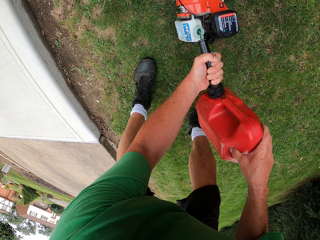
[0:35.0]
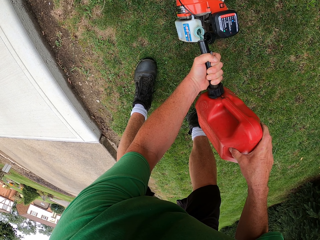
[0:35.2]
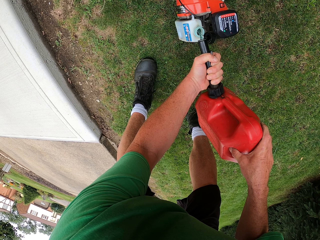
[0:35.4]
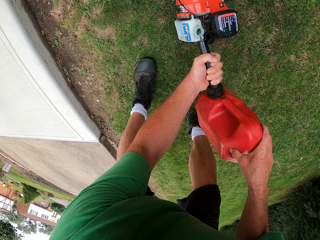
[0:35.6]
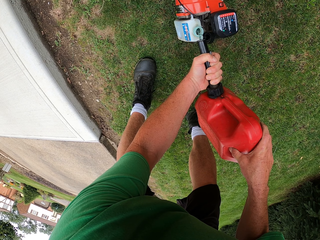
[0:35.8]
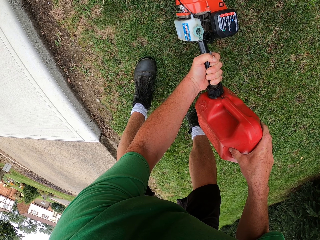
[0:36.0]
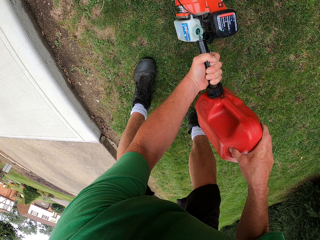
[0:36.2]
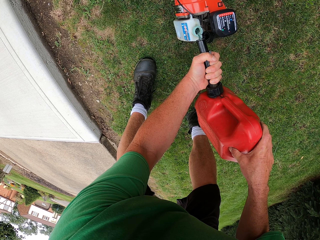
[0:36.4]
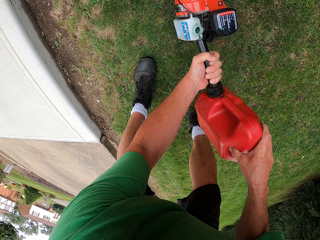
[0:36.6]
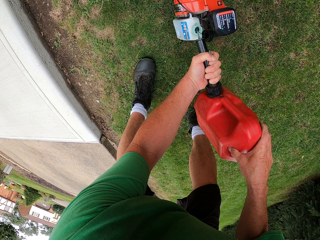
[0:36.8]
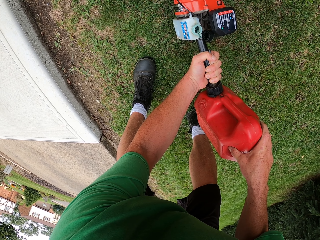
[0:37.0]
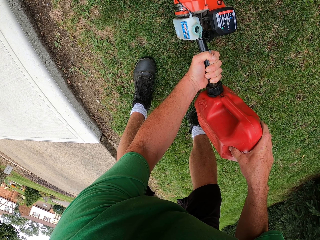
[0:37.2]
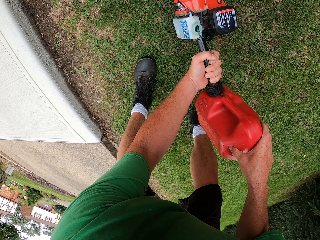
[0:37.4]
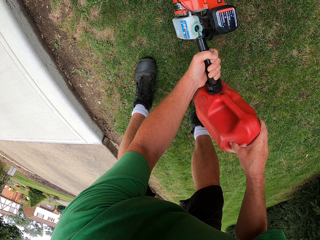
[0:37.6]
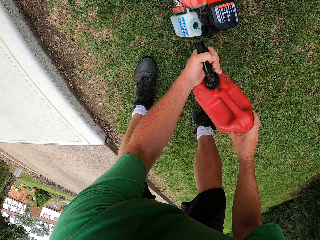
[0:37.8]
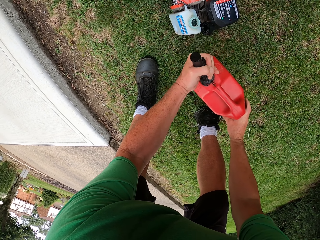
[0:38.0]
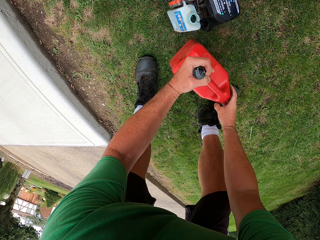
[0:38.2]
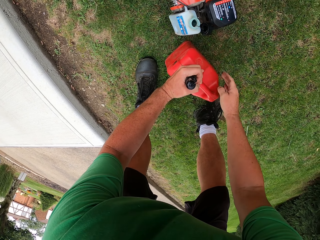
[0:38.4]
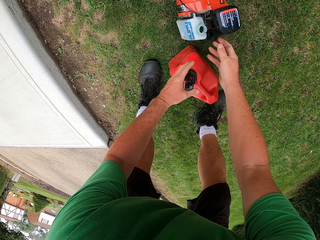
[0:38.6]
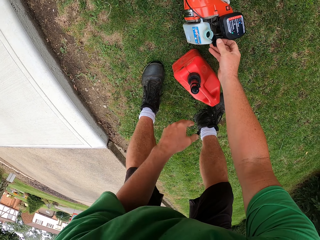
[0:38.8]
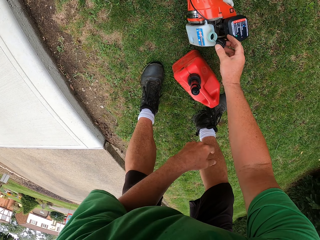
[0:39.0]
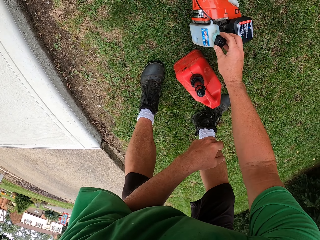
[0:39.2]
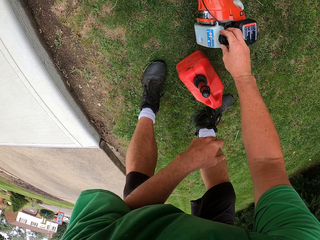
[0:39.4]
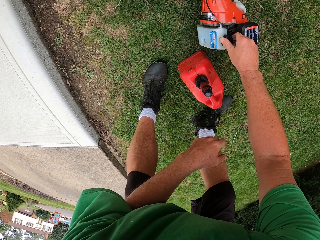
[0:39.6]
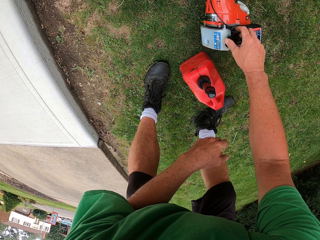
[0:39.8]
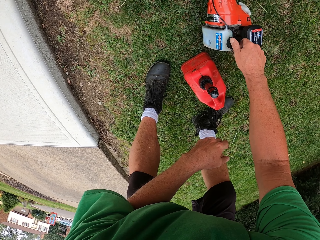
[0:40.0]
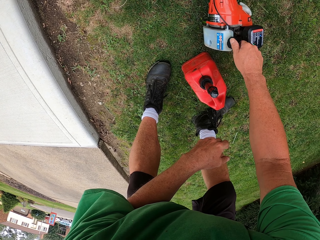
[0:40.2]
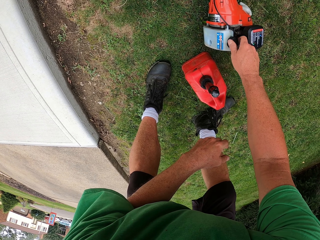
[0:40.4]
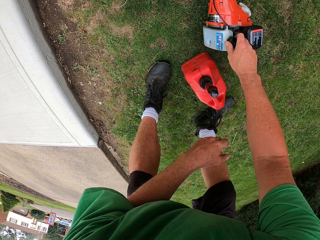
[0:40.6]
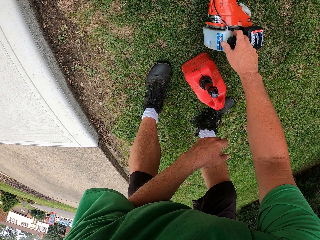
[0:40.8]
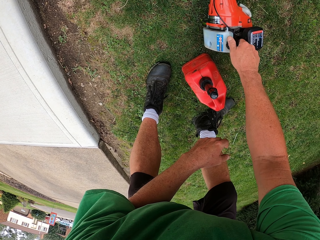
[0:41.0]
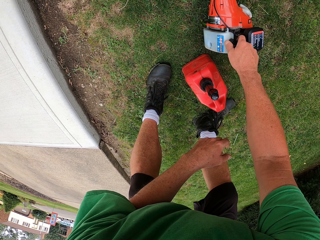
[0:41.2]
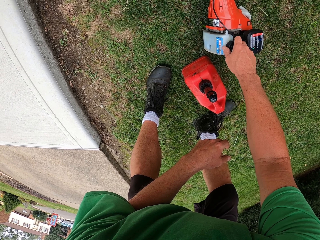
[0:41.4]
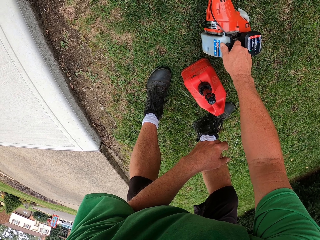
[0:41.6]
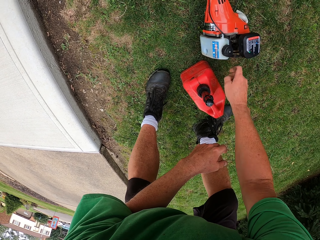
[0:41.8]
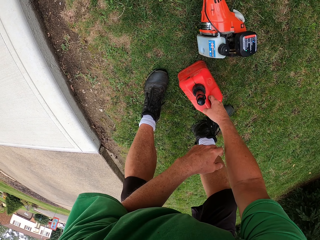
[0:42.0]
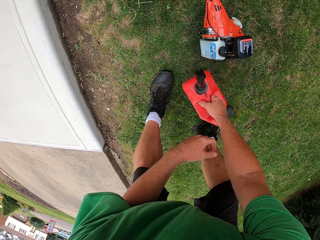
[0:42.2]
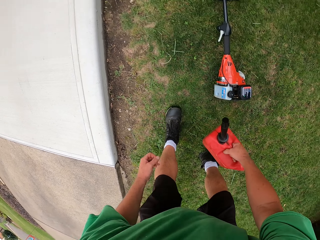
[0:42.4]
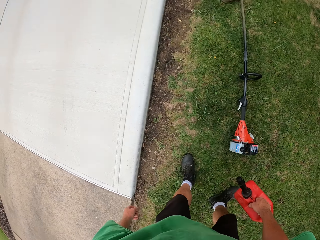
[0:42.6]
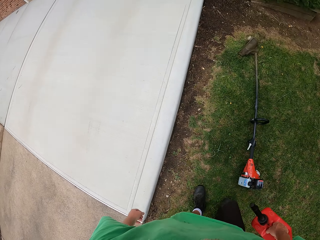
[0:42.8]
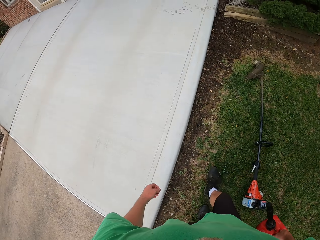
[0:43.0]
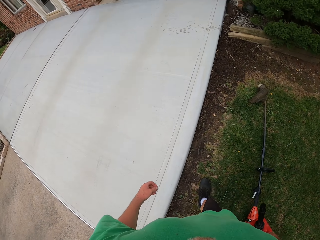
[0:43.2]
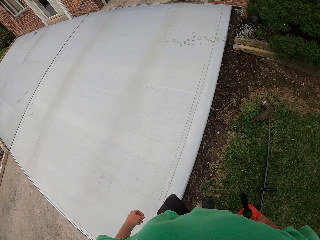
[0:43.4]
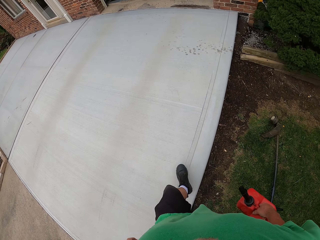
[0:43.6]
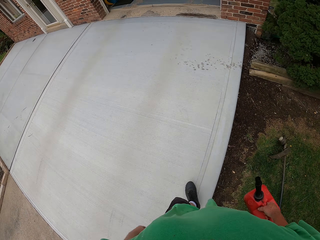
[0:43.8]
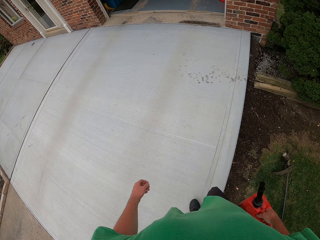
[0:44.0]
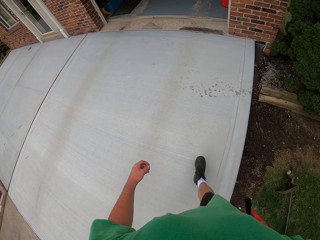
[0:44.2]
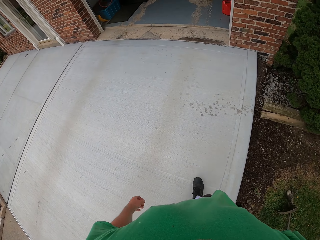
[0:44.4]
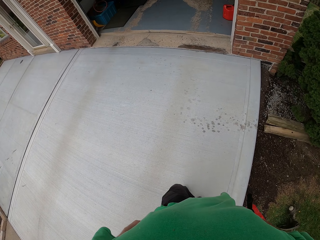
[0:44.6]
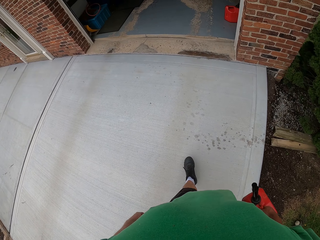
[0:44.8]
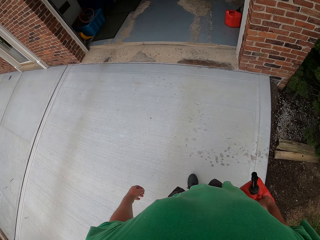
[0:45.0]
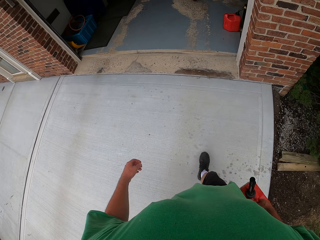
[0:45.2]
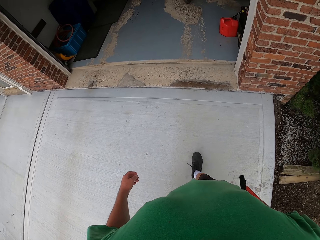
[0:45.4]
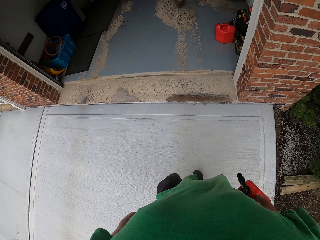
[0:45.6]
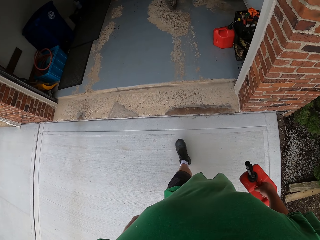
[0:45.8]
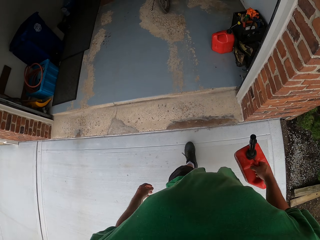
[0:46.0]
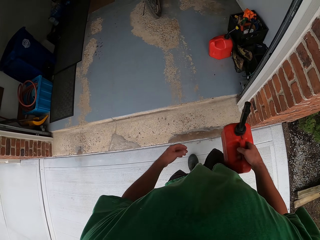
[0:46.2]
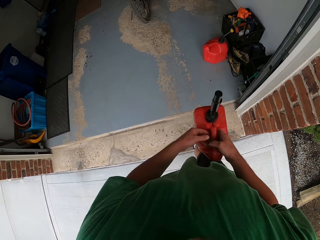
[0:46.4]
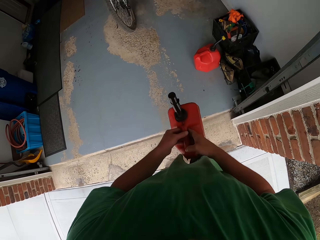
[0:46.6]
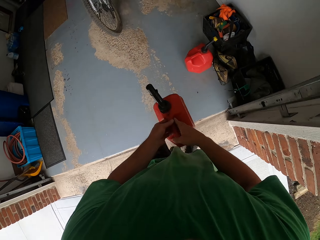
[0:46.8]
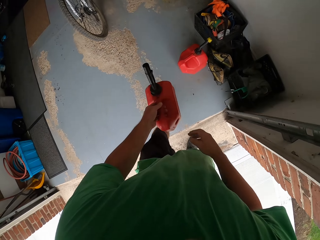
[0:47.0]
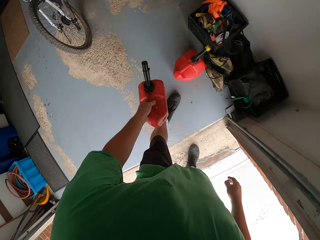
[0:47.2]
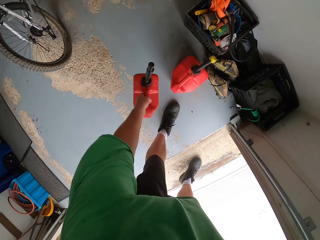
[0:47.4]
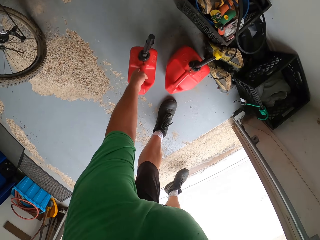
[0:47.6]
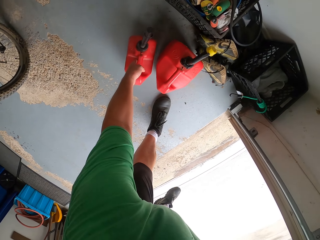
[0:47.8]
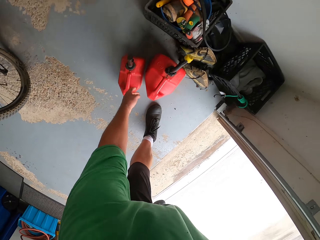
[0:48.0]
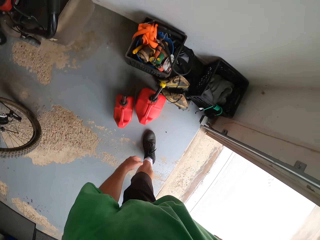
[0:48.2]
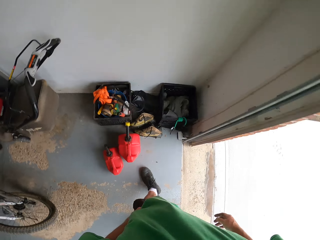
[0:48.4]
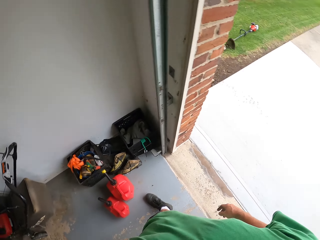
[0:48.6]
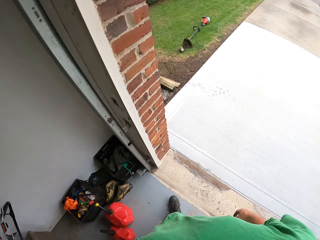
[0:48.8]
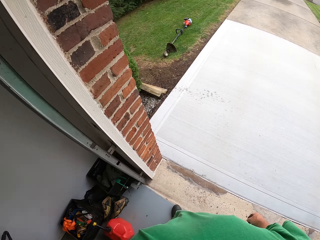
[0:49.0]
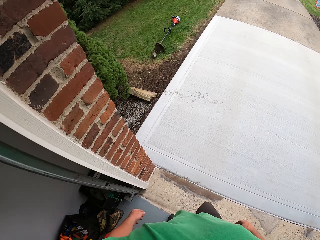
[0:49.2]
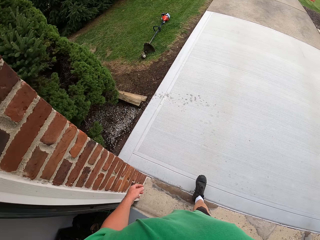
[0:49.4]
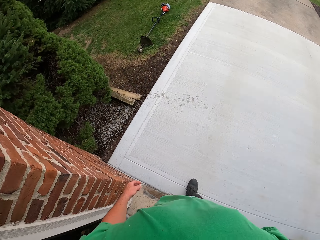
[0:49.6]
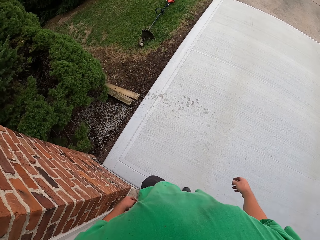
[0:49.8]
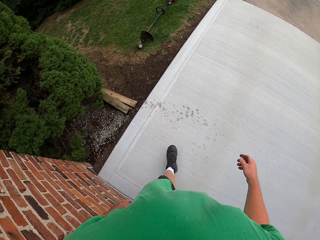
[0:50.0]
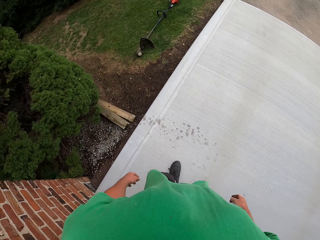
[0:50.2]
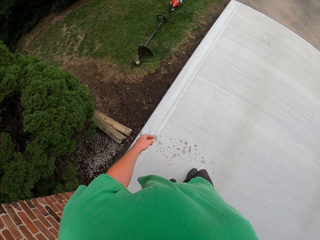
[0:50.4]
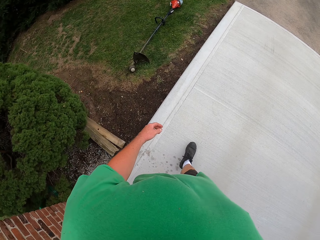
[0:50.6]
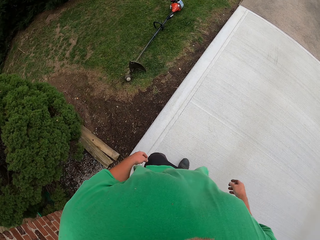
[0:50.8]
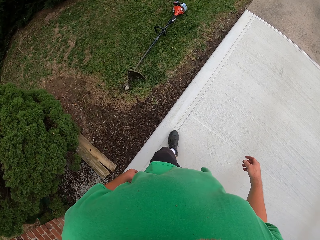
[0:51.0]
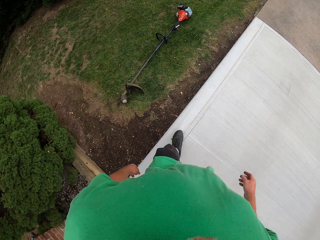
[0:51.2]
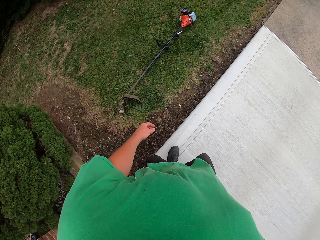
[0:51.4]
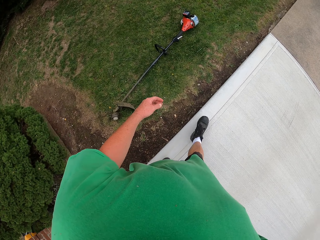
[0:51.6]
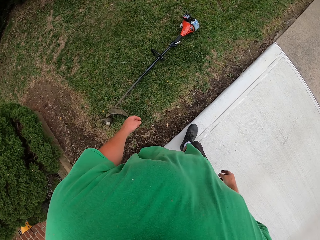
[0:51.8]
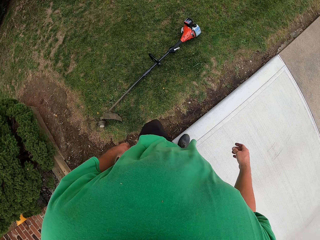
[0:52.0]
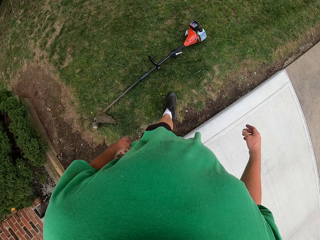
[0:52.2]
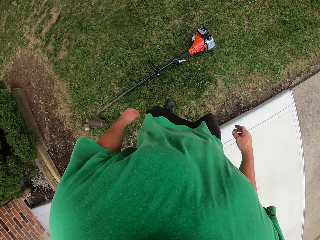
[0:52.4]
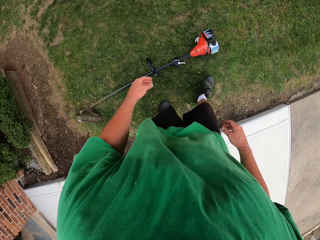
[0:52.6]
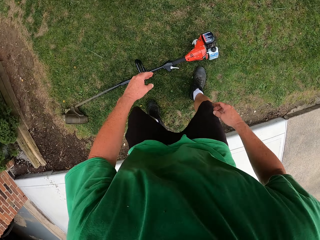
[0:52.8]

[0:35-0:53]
The camera wearer places the petrol jerrycan down. They close the grass trimmer petrol tank. They pick up the petrol jerrycan and walk to the garage. They place the jerrycan on the floor. They walk out of the garage.

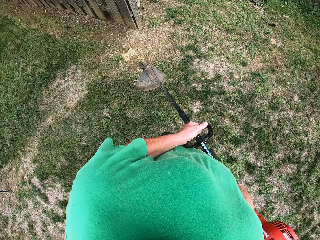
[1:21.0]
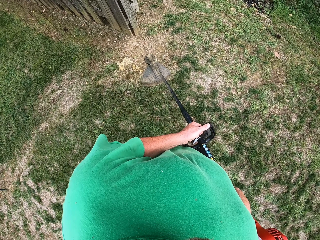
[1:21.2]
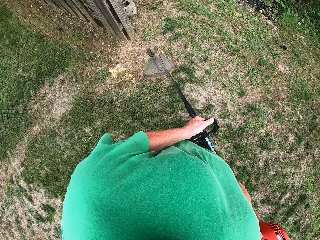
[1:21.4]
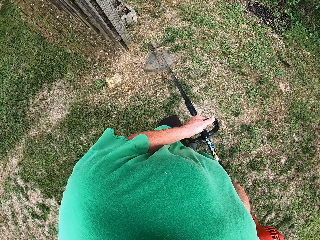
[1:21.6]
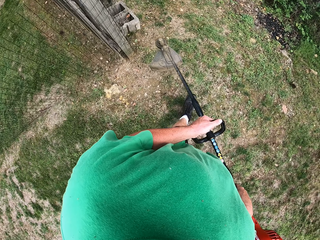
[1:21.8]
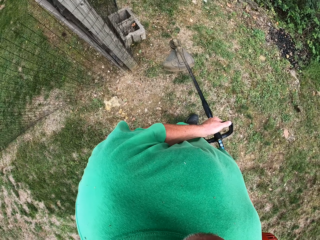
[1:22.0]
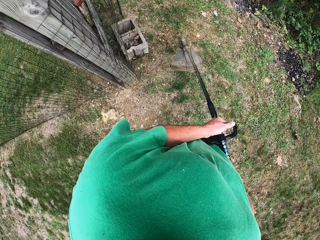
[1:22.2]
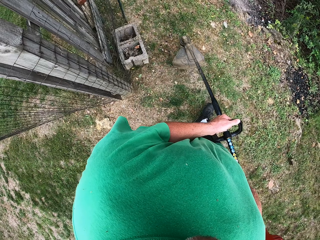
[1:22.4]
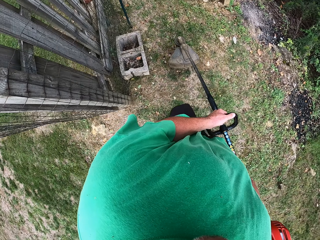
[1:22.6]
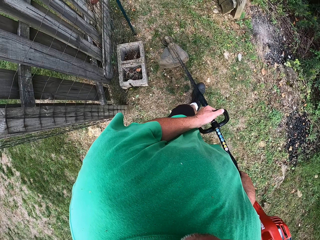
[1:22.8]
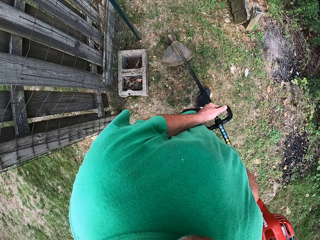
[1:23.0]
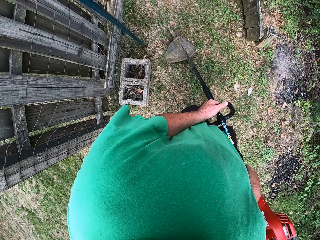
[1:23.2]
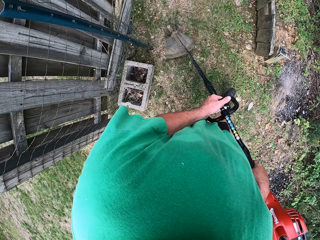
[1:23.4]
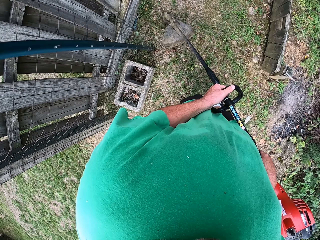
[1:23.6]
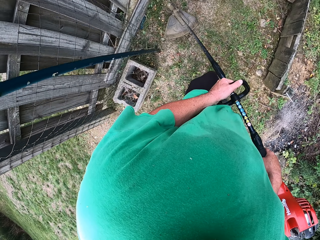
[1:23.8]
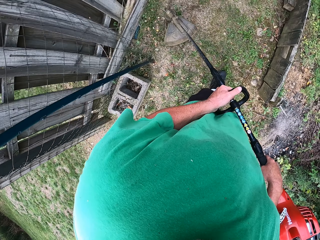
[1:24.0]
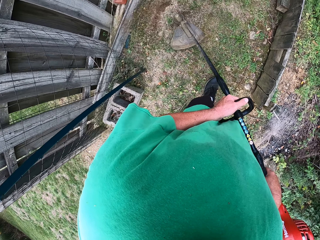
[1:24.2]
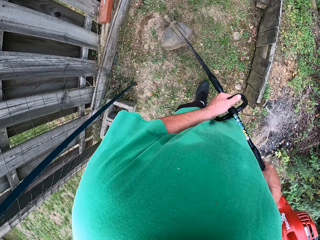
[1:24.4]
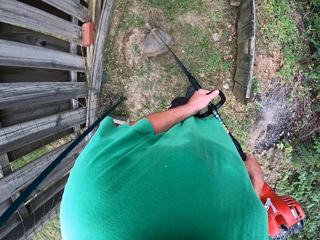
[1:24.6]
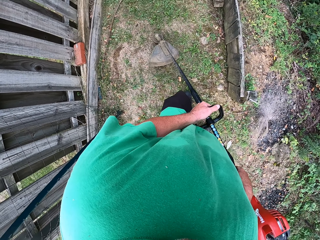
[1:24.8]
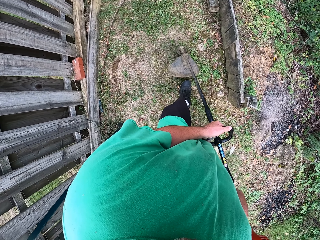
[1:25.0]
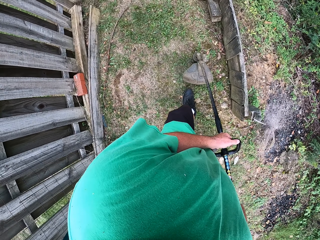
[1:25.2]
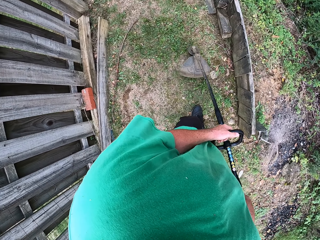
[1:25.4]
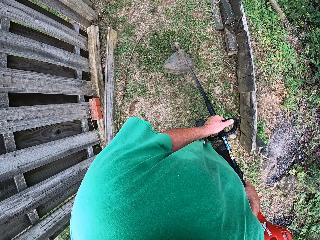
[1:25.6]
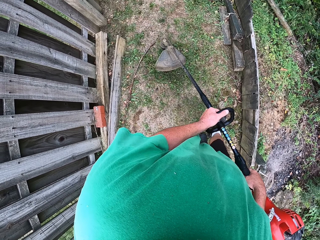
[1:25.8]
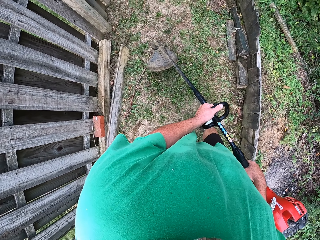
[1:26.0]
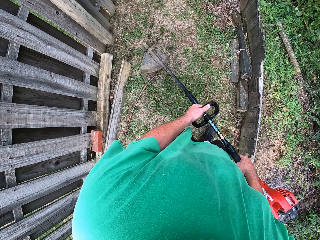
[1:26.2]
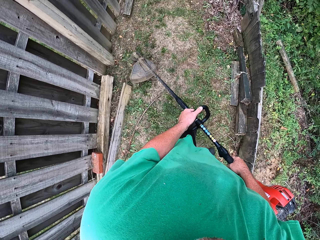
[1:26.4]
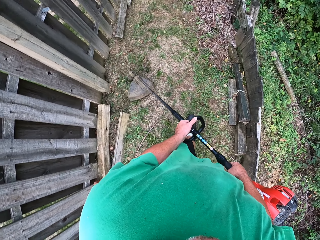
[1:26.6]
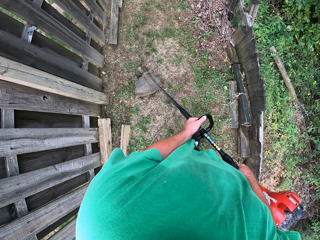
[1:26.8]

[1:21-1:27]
The camera wearer turns left and walks forward.
